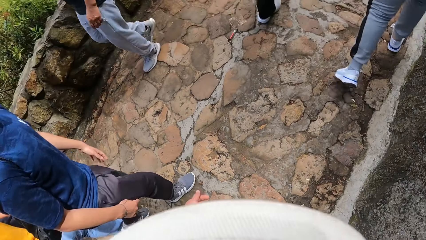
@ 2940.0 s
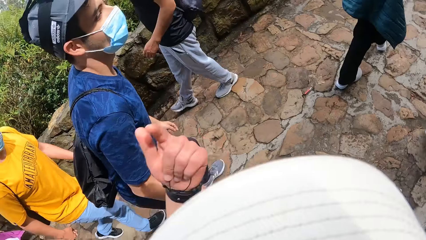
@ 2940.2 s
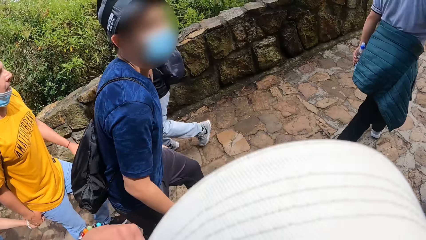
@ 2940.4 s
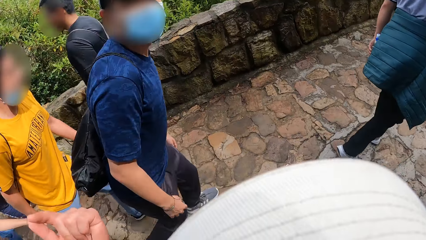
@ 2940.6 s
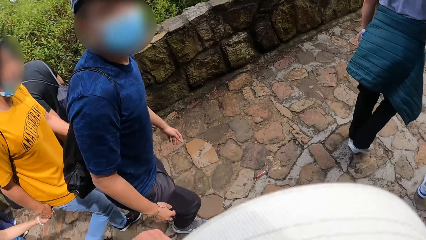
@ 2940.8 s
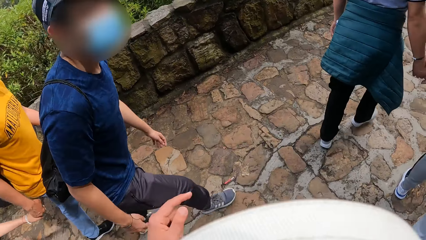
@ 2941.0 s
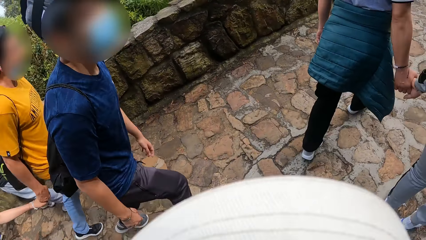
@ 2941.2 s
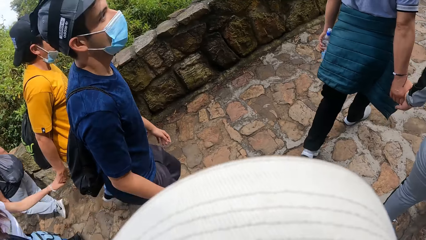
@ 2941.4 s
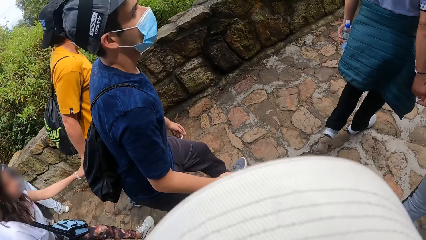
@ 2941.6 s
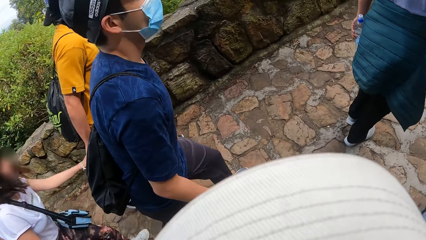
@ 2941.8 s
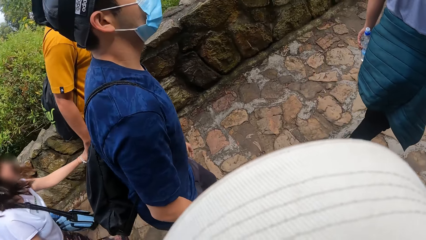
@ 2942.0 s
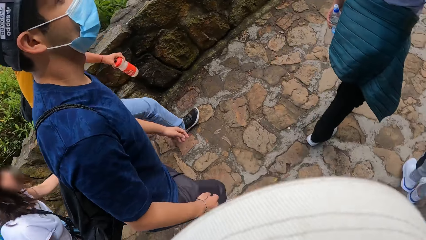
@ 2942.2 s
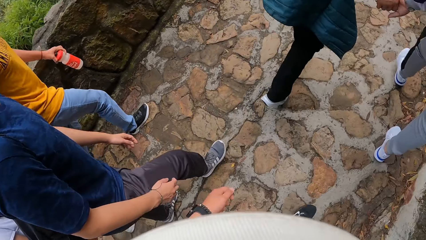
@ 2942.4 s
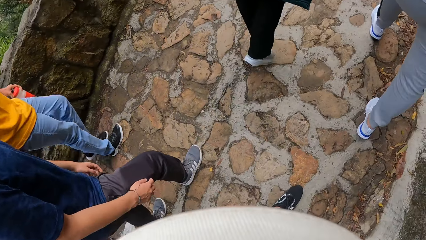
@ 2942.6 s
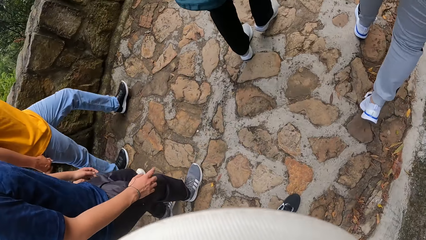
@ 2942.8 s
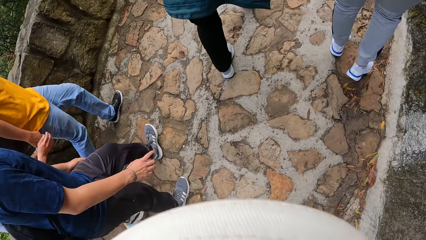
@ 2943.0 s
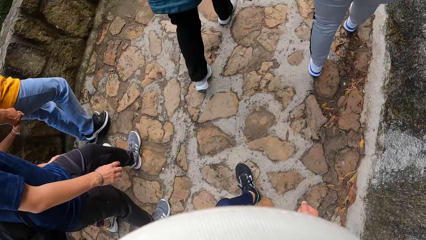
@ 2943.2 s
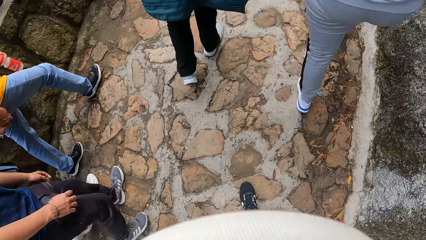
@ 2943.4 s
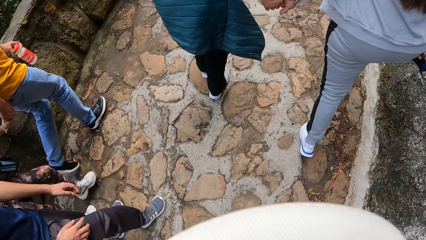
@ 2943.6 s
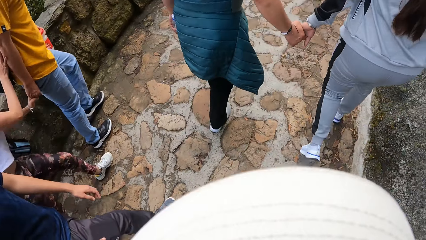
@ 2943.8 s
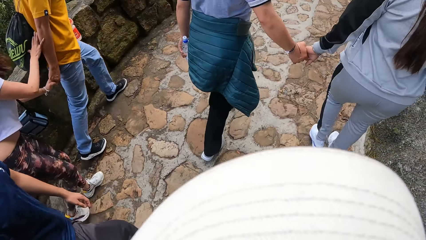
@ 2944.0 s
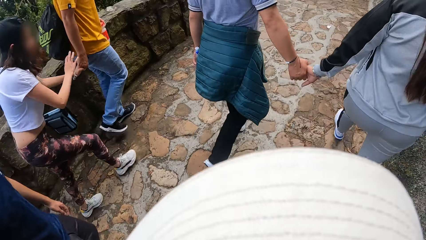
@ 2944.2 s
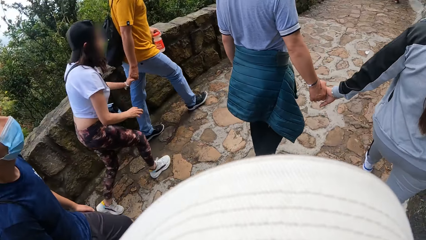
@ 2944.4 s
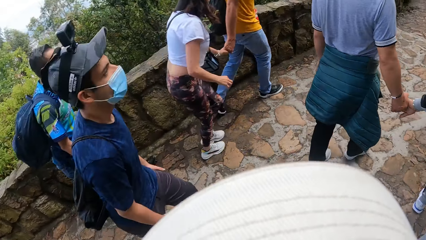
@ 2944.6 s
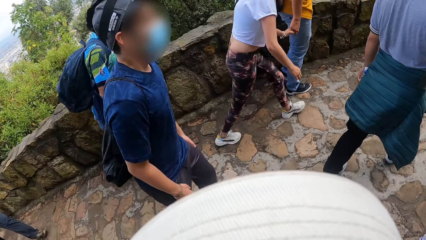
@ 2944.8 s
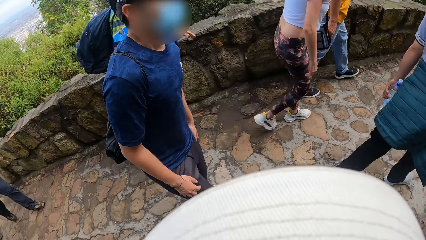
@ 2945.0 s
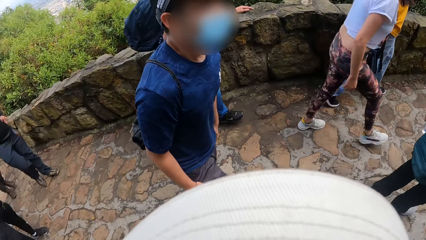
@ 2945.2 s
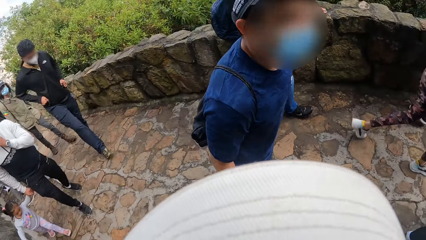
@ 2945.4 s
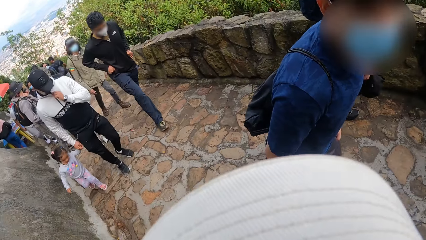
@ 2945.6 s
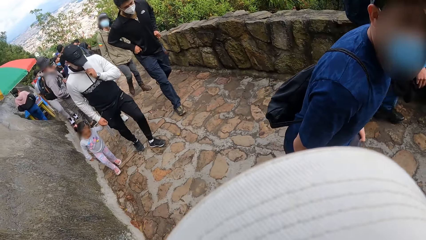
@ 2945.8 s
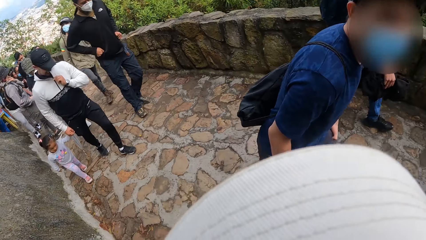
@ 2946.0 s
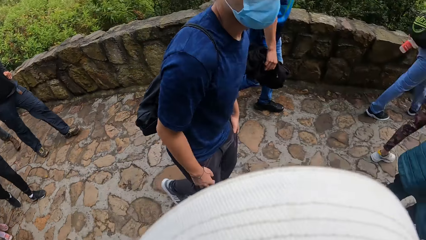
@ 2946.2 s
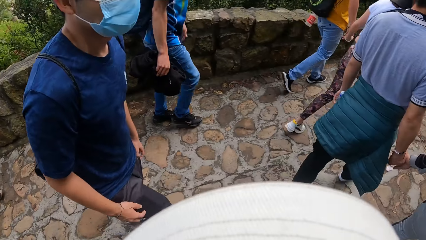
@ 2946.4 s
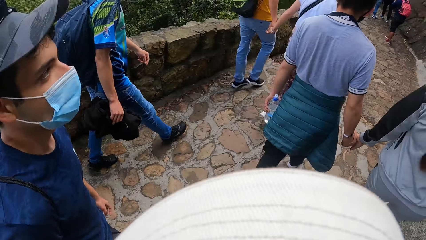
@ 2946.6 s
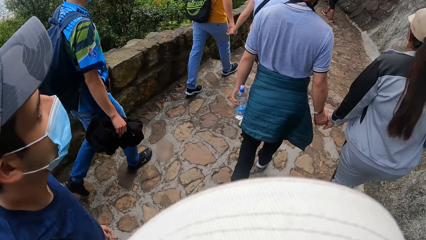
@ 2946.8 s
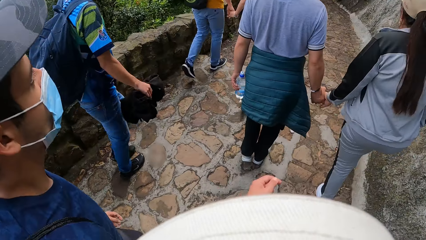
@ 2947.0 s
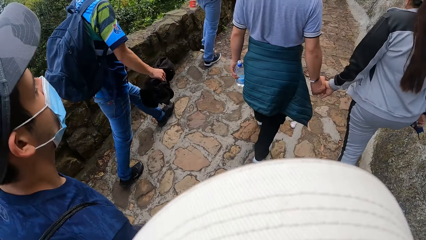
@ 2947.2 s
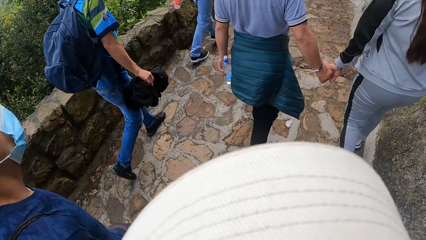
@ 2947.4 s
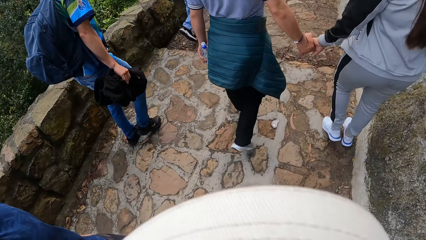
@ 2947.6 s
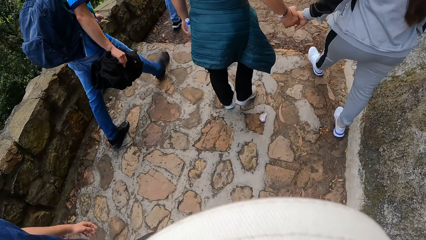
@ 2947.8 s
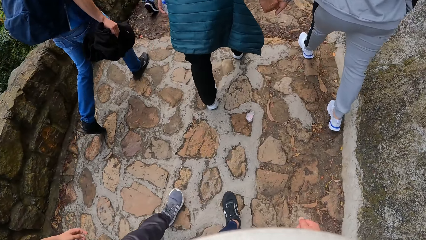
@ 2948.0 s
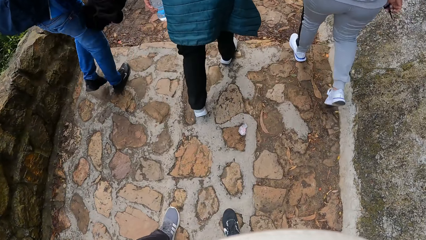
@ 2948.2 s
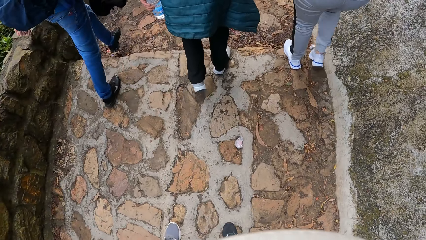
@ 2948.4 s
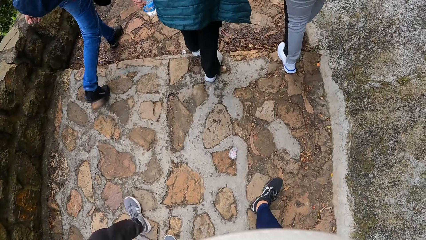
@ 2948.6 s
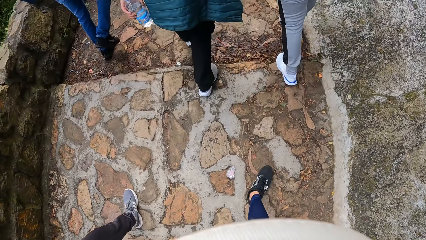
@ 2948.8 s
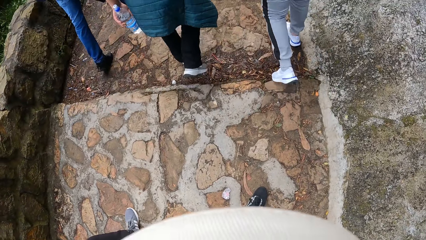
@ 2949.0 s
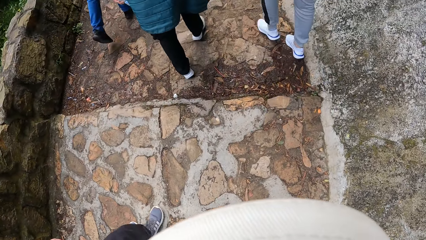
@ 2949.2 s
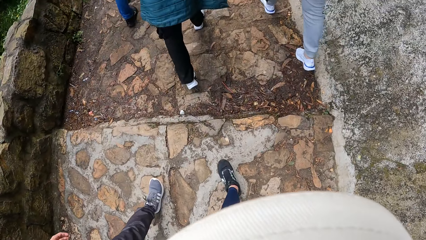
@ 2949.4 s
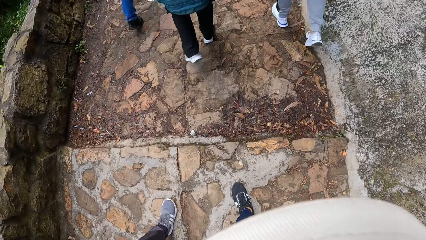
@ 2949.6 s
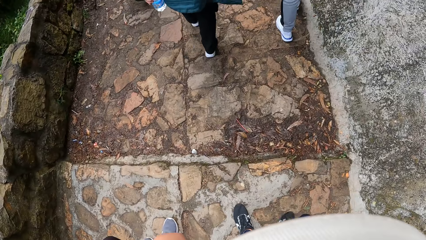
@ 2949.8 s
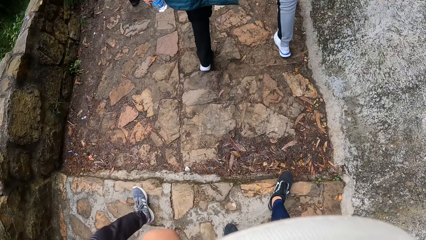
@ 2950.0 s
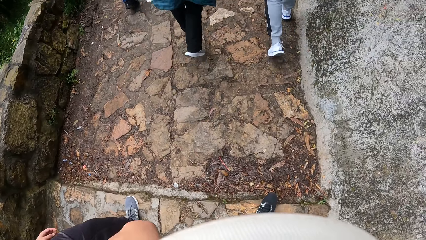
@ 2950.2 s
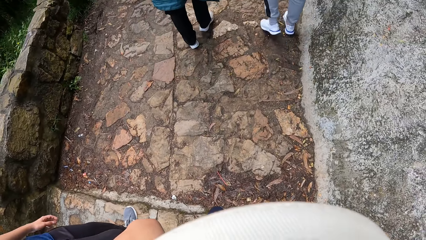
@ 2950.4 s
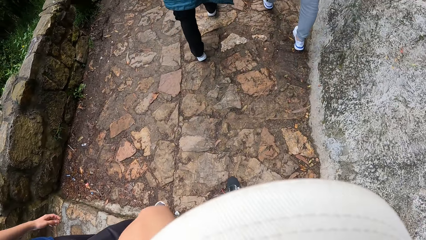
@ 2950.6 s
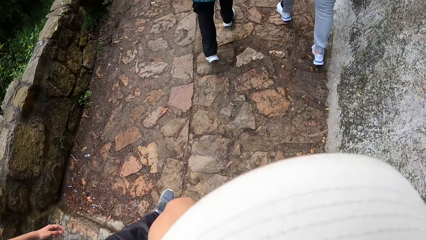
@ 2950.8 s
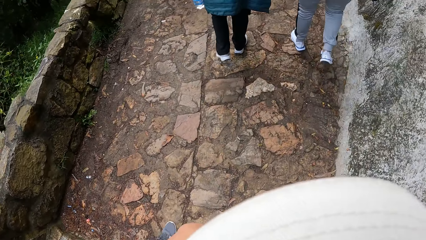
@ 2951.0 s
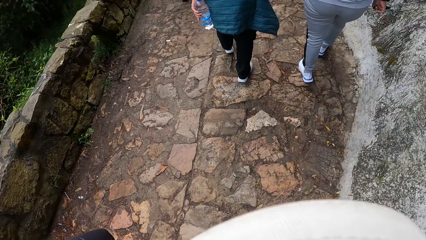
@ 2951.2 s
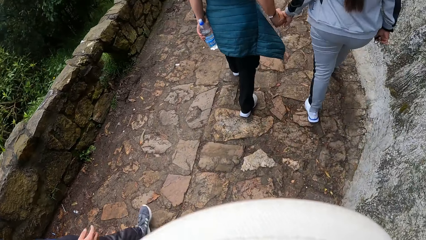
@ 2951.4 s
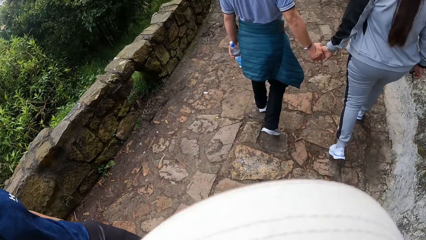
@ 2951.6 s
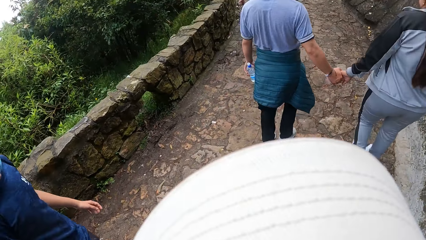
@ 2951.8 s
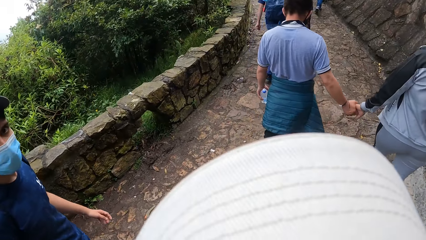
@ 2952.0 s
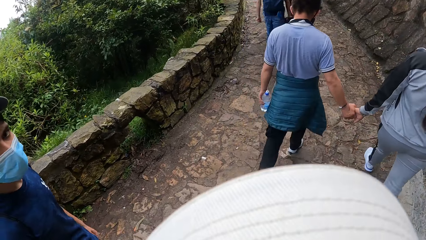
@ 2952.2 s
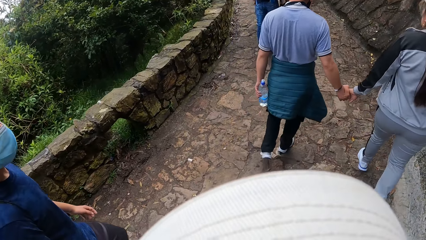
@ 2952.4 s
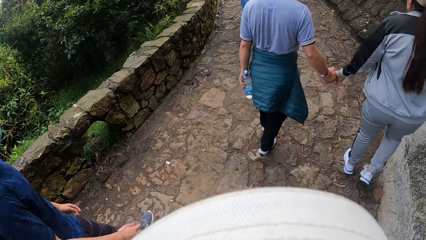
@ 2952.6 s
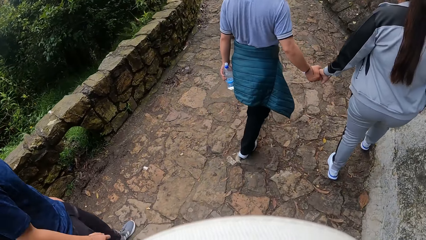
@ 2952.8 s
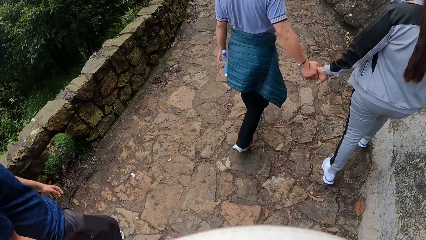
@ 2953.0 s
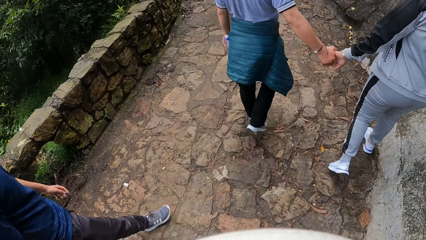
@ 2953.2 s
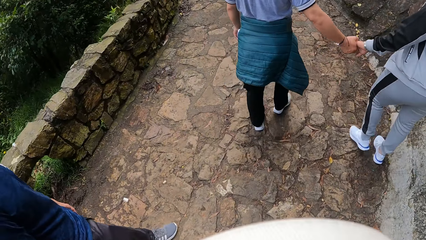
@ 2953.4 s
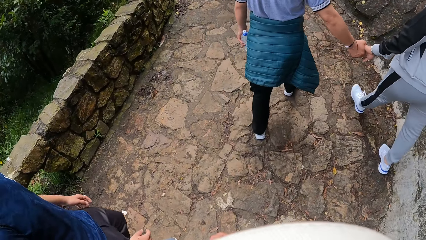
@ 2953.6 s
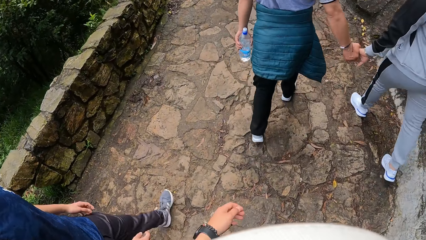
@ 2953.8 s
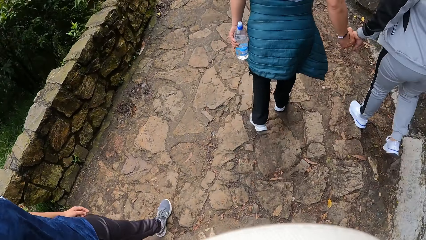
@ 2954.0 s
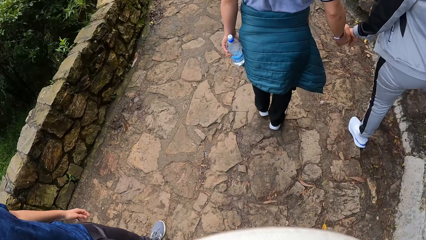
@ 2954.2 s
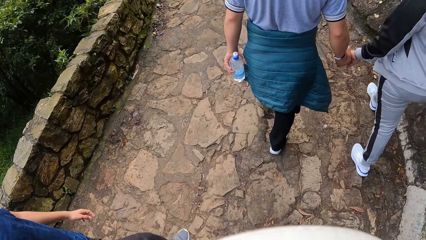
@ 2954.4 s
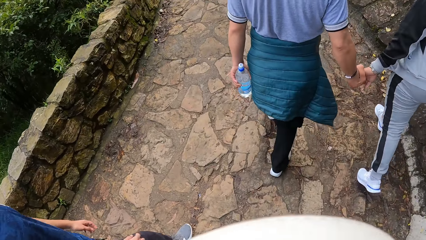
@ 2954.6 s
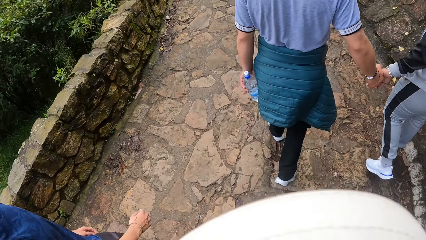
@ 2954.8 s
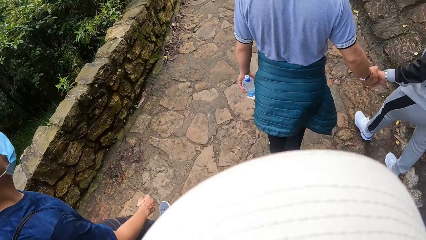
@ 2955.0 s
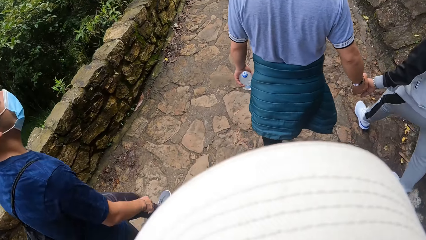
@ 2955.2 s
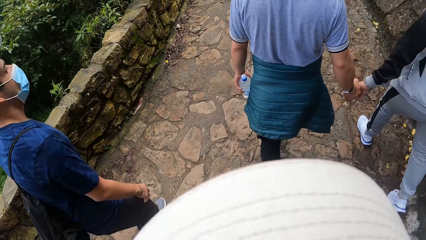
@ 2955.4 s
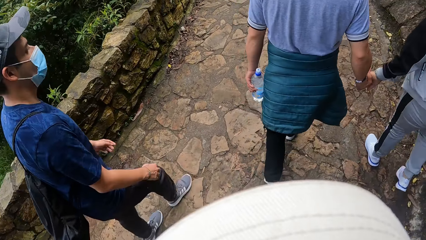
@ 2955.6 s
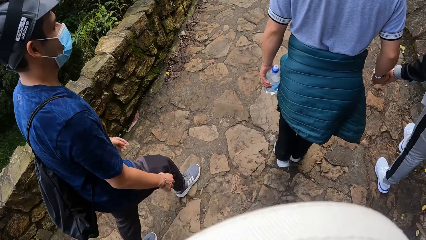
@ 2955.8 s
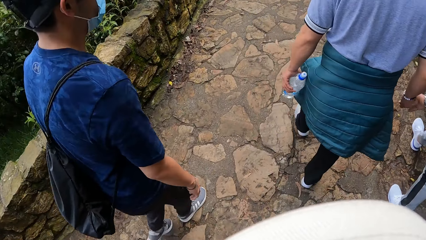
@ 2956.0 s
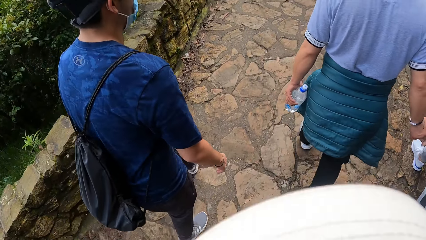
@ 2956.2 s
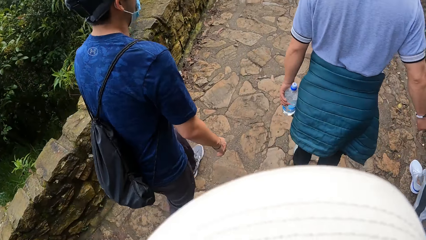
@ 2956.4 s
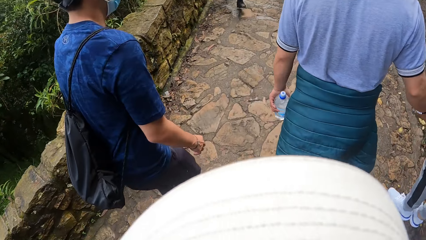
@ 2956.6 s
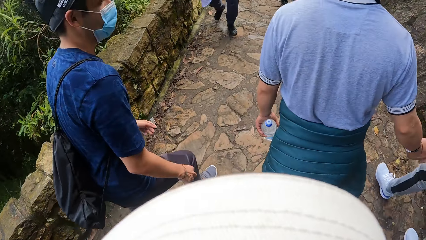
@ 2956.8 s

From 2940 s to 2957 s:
The camera wearer interacts with the man on the footpath. They move a hand. They walk on the stairs. The man holds a packet with a hand. The camera wearer moves a hand. They walk on the stairs. The man walks past the camera wearer.
